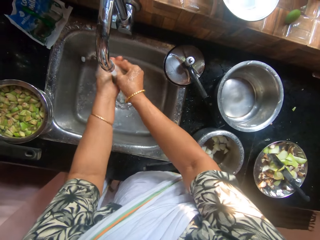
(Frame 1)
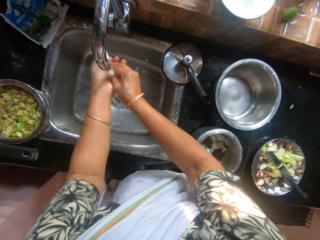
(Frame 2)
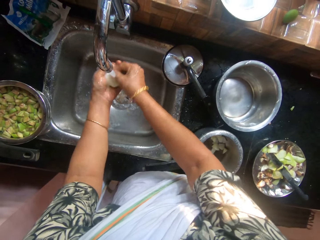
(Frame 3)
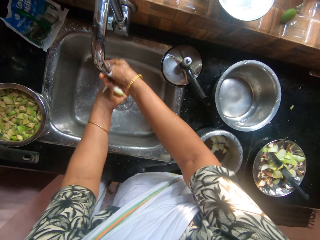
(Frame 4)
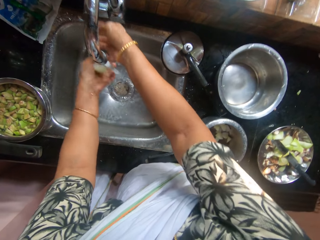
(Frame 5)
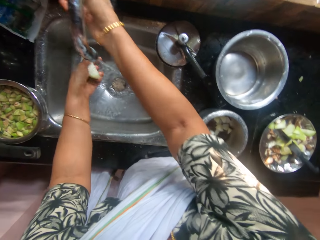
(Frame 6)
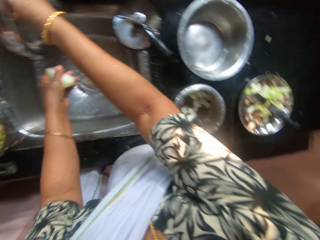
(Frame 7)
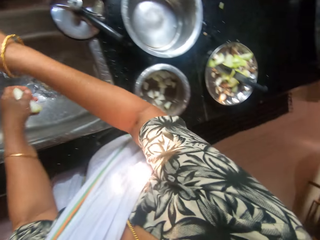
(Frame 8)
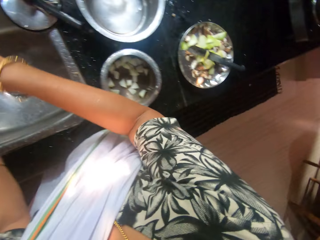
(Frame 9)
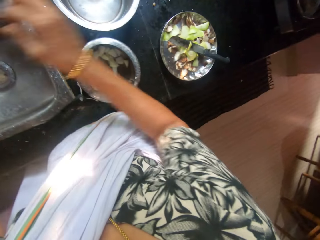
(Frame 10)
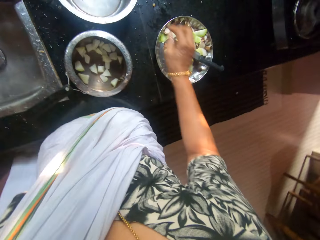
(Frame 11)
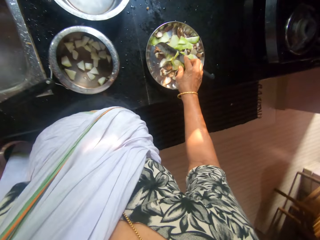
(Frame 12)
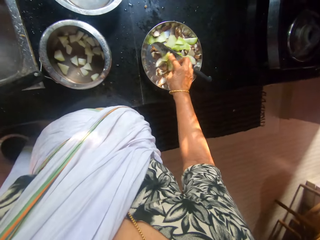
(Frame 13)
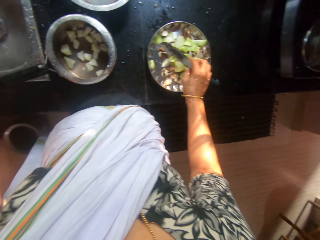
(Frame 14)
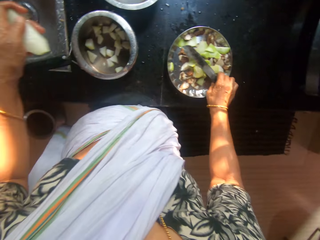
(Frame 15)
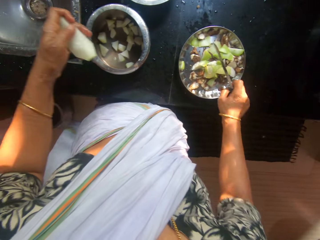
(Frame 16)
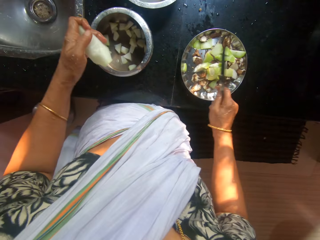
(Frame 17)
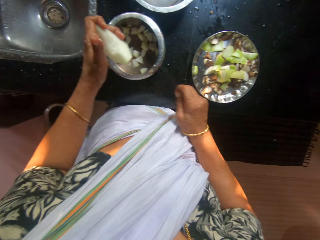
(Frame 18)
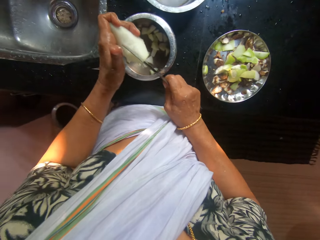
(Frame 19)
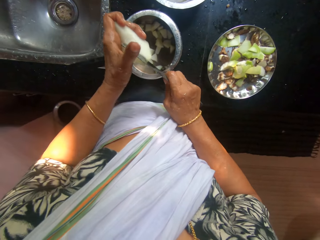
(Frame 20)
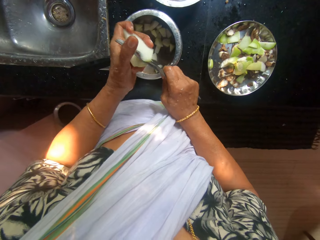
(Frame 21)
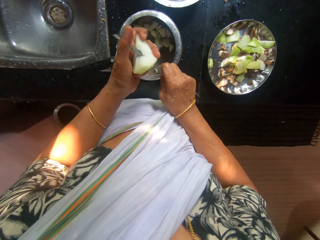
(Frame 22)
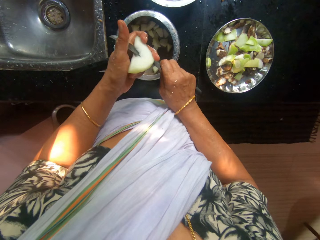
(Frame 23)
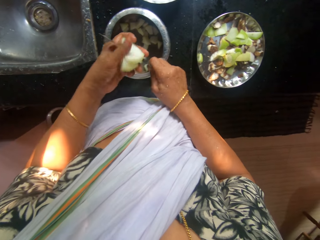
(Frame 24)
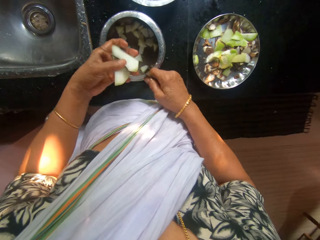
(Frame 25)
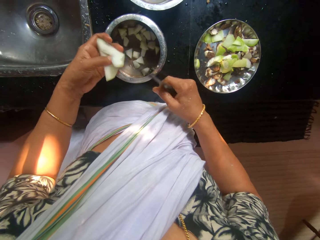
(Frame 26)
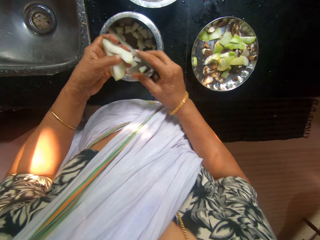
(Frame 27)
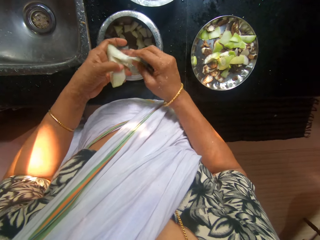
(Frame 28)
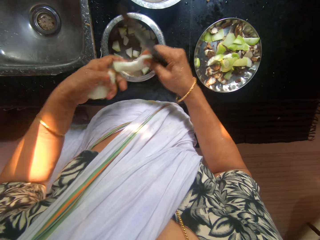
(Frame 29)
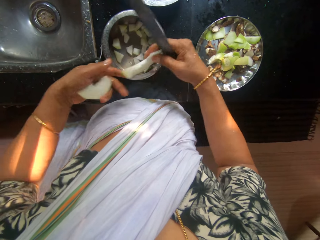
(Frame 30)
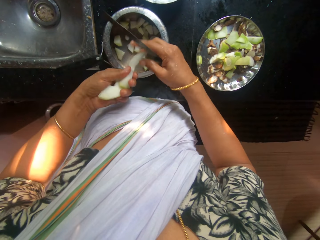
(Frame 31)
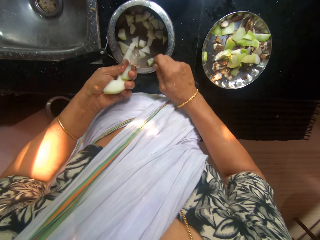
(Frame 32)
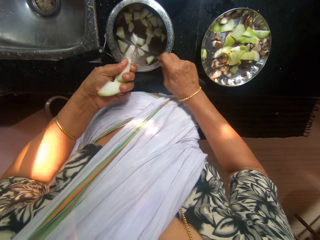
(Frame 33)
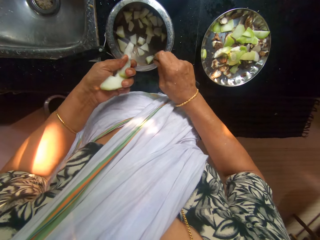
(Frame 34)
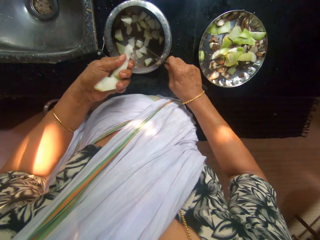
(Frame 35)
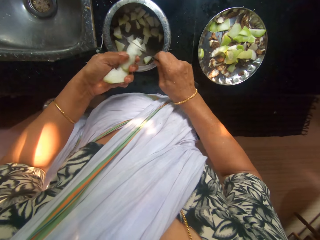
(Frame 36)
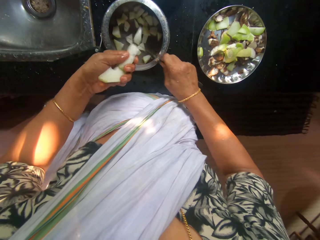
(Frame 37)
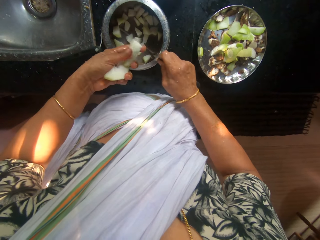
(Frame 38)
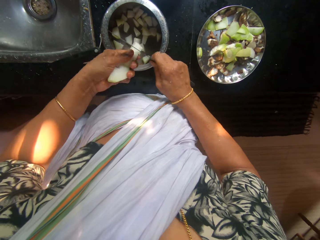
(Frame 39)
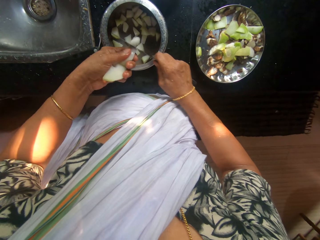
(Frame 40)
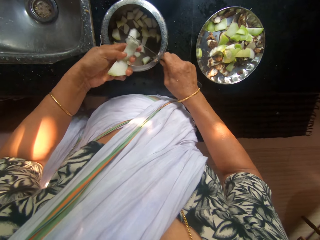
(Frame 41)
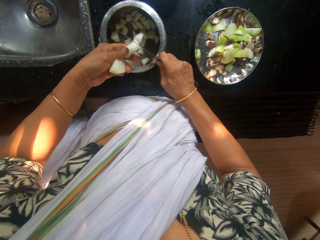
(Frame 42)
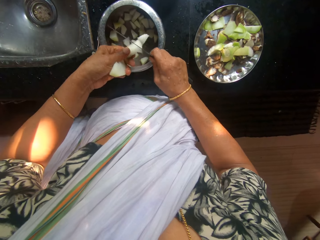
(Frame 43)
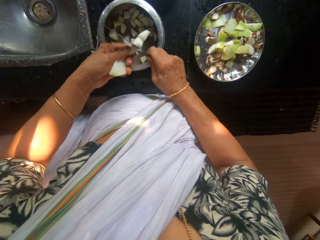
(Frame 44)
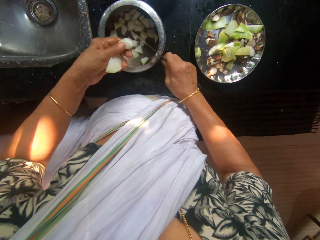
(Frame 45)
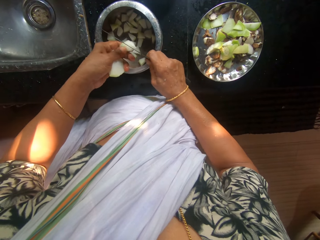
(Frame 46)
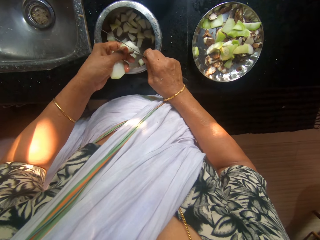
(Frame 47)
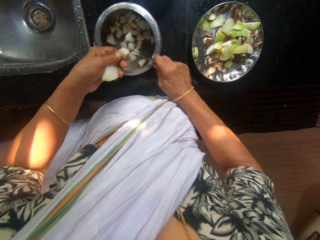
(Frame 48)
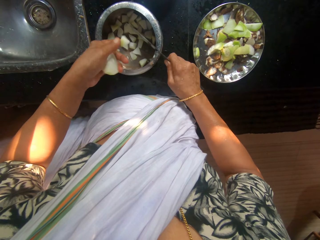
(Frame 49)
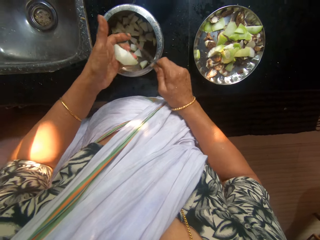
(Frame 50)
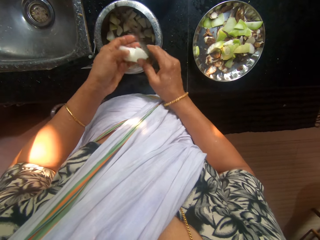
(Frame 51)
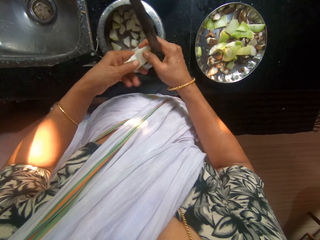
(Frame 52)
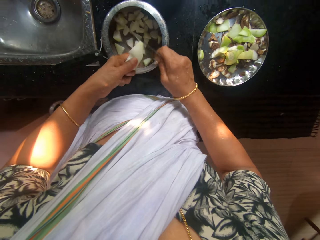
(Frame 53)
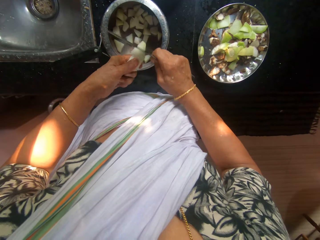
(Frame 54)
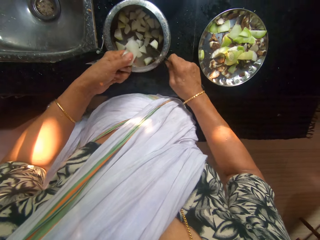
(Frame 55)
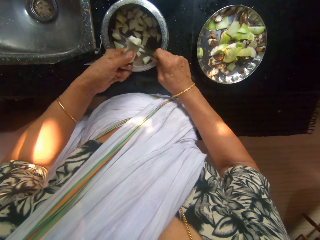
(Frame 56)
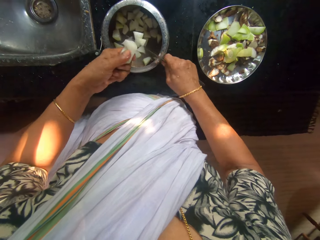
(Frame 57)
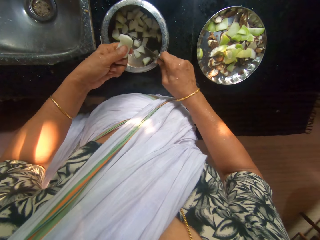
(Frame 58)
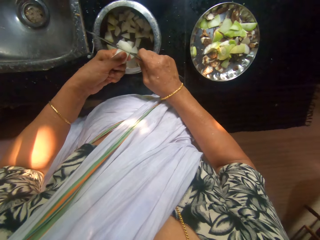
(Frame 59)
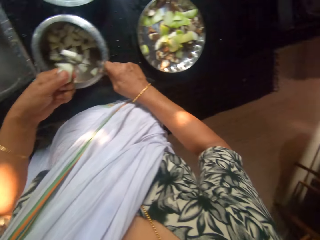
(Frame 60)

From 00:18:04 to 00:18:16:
The camera wearer holds the slice of apple in her left hand. She closes the tap with her right hand. She moves an apple peel on the stainless steel plate with her right hand. She picks the knife from the stainless steel plate with her right hand. She slices the slice of apple in her left hand into the pot with the knife in her right hand.

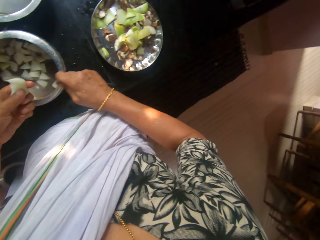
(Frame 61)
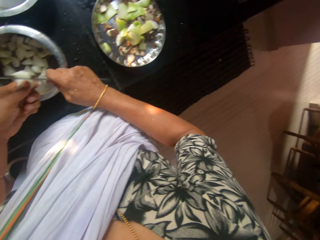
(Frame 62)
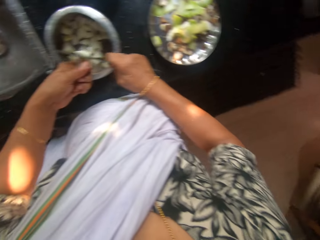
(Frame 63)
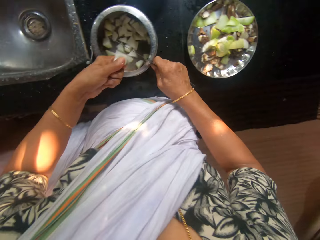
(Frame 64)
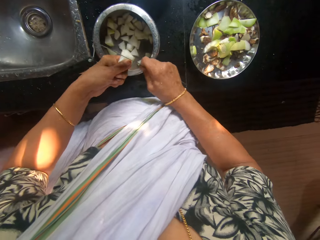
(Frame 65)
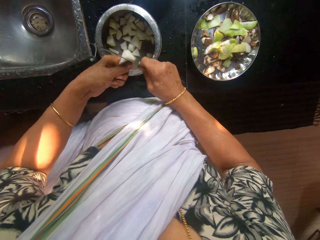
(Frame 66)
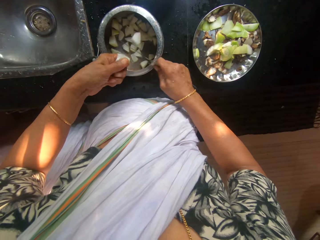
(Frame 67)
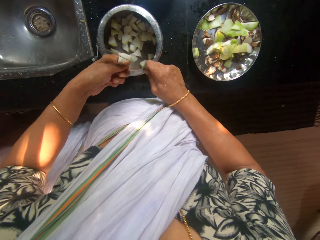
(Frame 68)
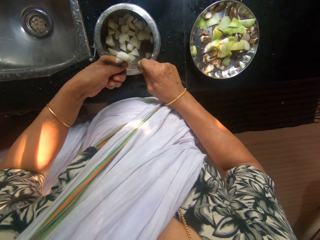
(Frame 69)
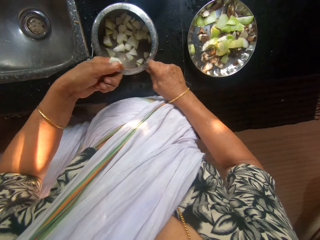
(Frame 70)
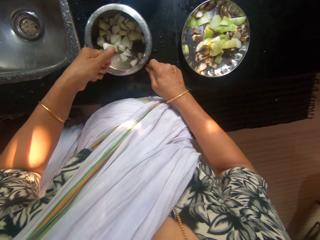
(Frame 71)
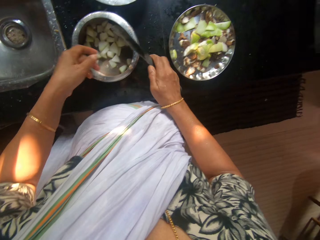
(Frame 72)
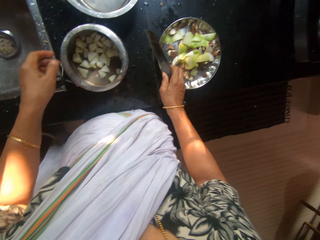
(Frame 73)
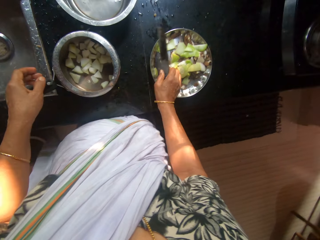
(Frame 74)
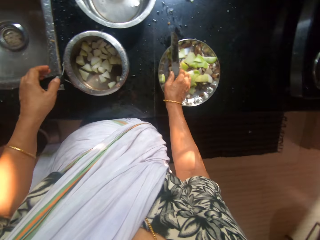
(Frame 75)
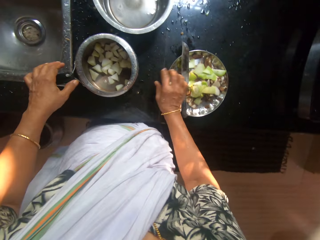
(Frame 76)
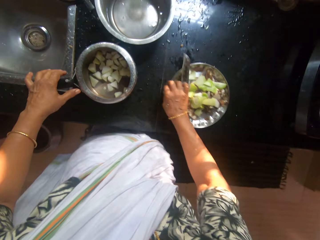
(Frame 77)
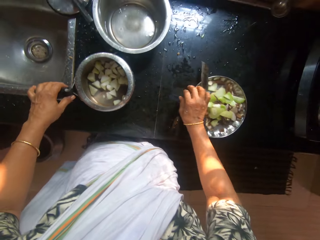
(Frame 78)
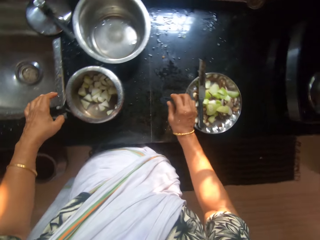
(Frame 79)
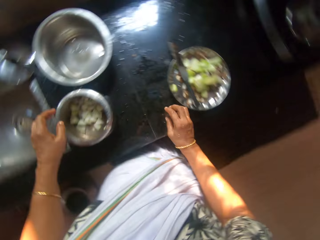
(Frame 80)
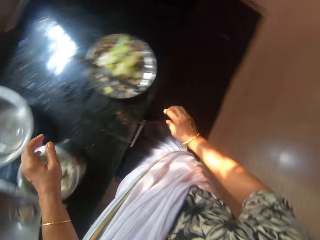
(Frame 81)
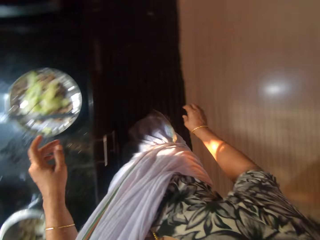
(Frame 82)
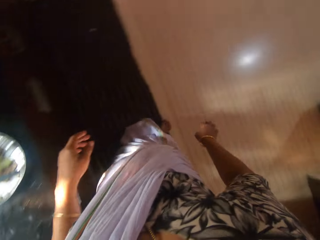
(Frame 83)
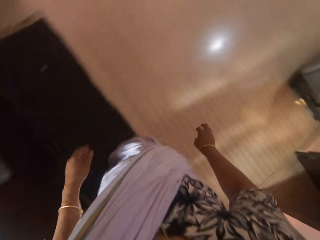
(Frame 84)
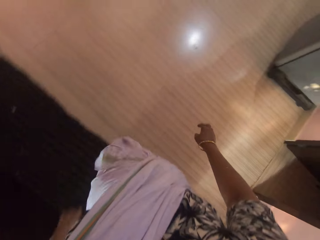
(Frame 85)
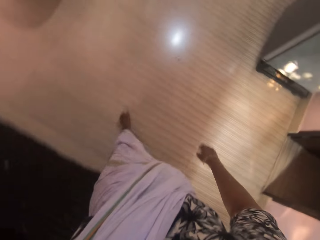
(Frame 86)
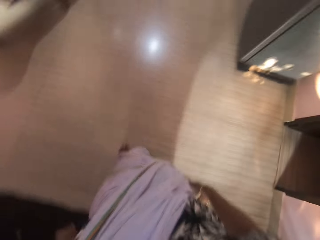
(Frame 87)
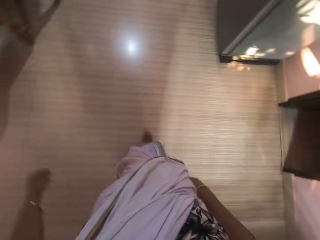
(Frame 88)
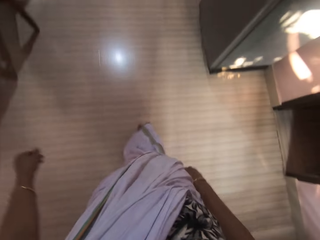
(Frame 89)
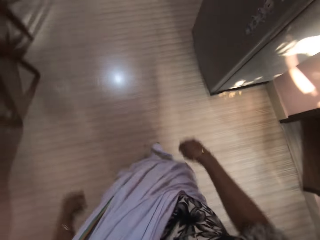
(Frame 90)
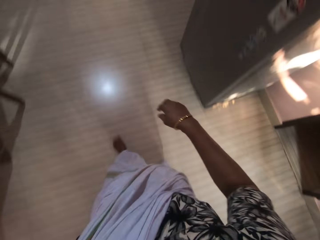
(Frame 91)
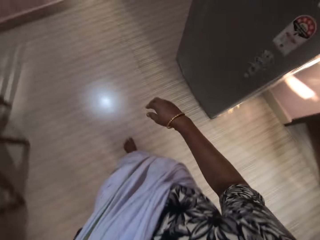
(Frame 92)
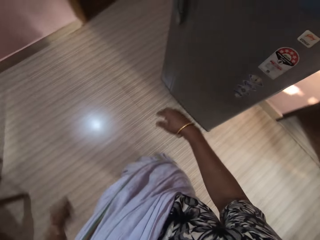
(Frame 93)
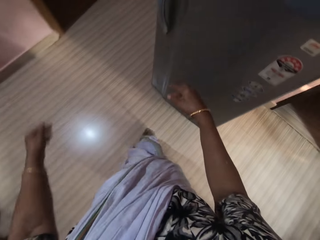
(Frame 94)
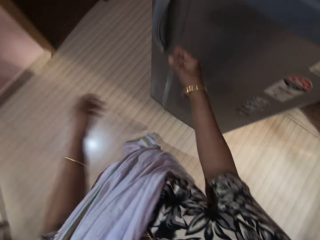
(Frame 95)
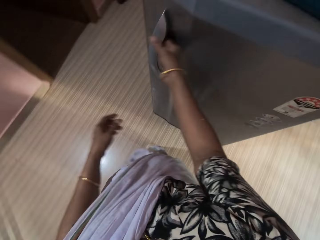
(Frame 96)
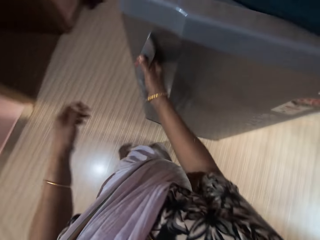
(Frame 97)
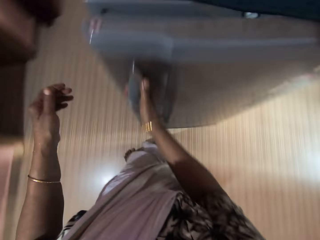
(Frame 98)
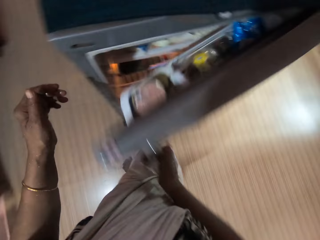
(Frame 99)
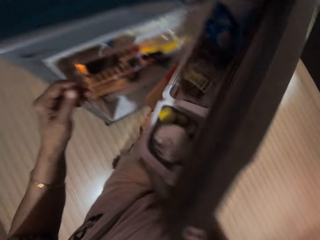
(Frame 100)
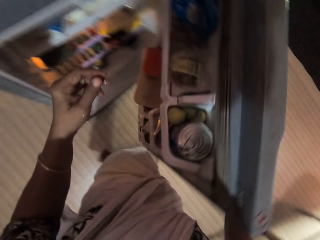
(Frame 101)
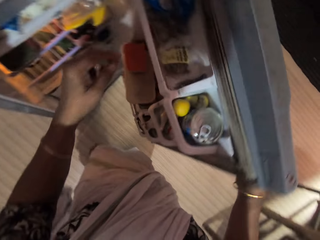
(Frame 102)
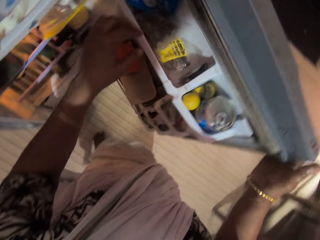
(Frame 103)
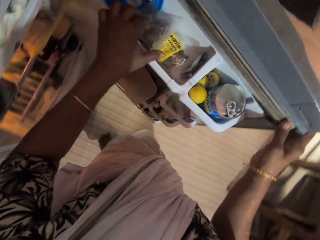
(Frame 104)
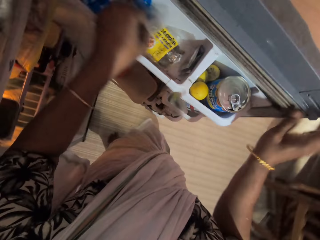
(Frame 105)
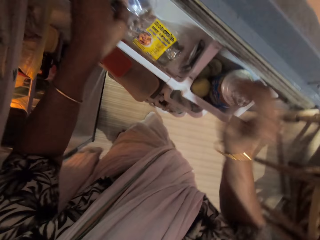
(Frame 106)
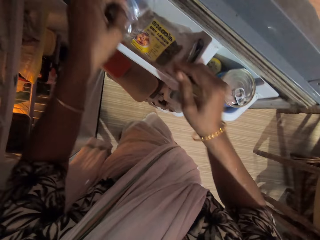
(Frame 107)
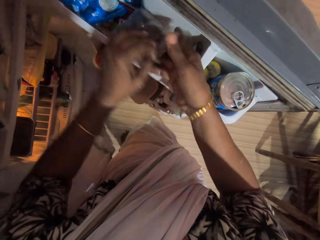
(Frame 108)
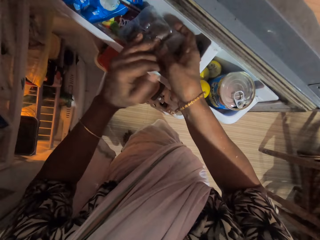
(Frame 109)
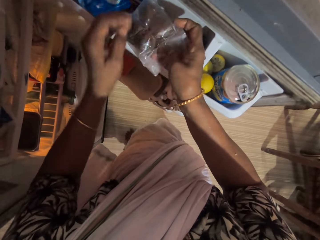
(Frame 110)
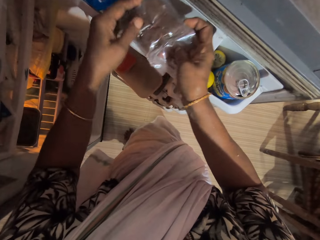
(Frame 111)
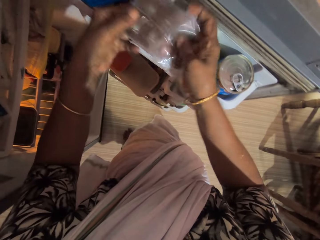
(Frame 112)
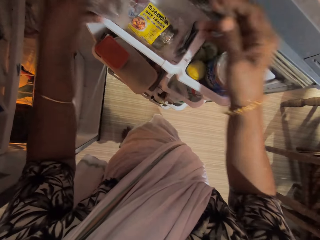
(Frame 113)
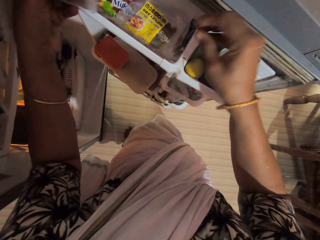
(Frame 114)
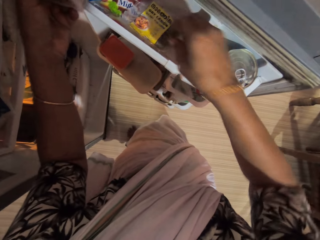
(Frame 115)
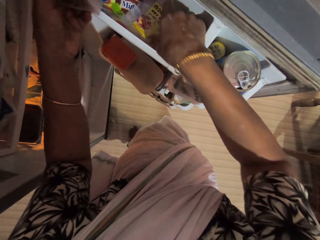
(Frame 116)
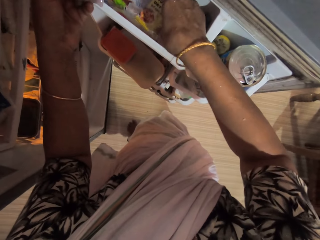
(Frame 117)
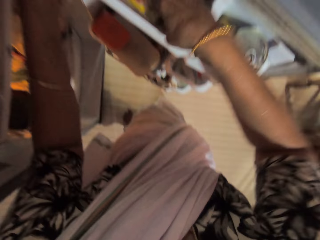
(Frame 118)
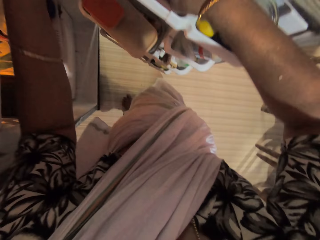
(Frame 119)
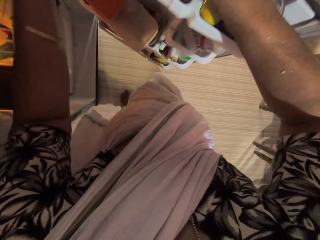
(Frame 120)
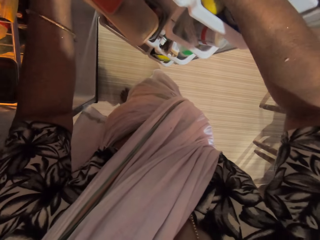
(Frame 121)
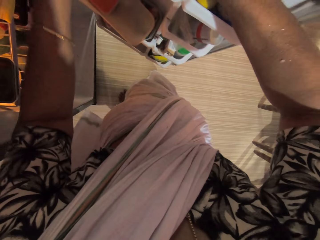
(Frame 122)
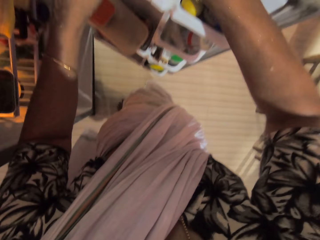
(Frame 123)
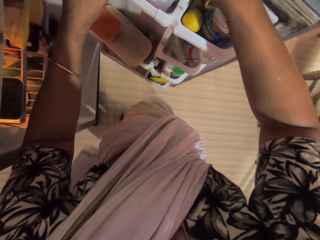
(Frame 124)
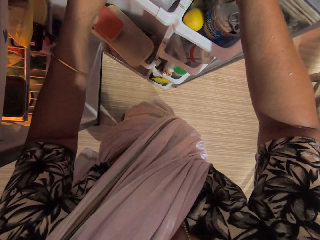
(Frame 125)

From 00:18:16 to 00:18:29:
The camera wearer drops the knife on the plate with her right hand. She moves the plate aside on the kitchen counter with her right hand. She walks. She opens a fridge in the kitchen with her right hand. She picks a pack or sachet of dry mango from the fridge with her left hand. She passes the pack from her left hand to her right hand. She passes the pack from her right hand to her left hand. She picks a pack from the fridge with her right hand. She puts the sachet of dry mango in the fridge.
